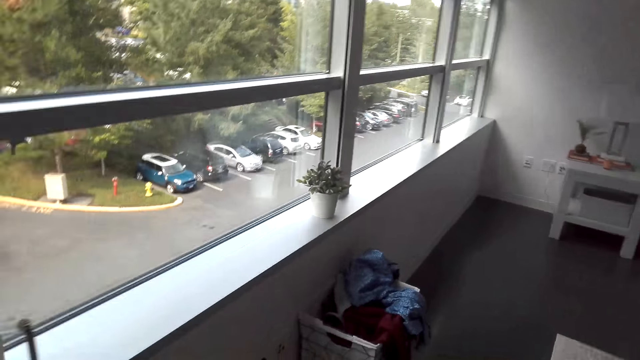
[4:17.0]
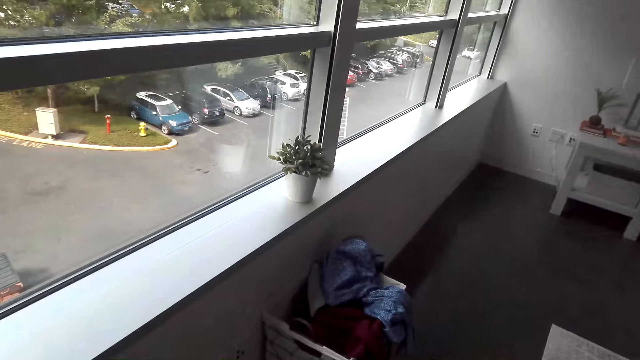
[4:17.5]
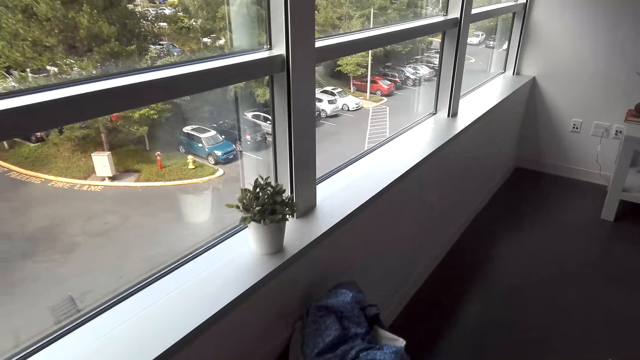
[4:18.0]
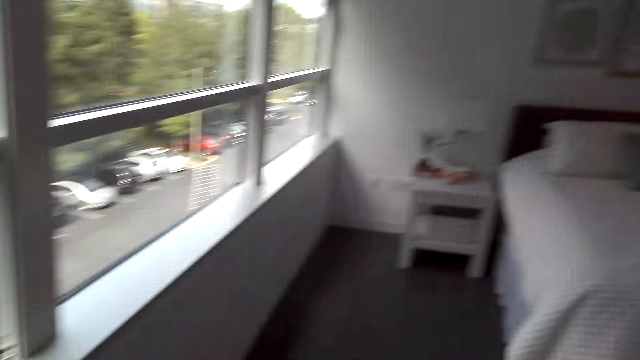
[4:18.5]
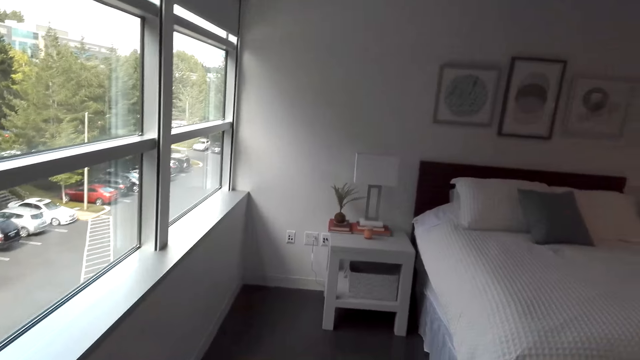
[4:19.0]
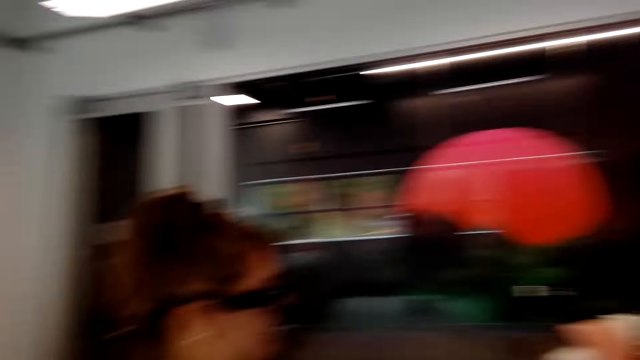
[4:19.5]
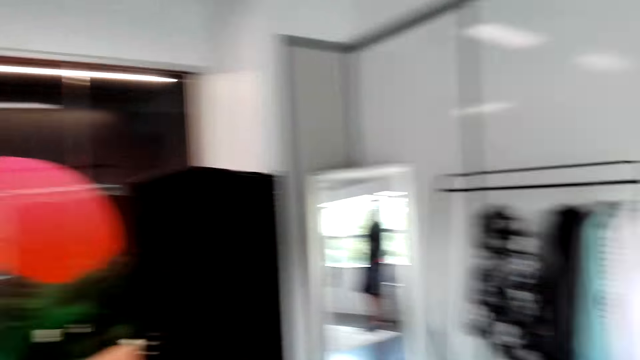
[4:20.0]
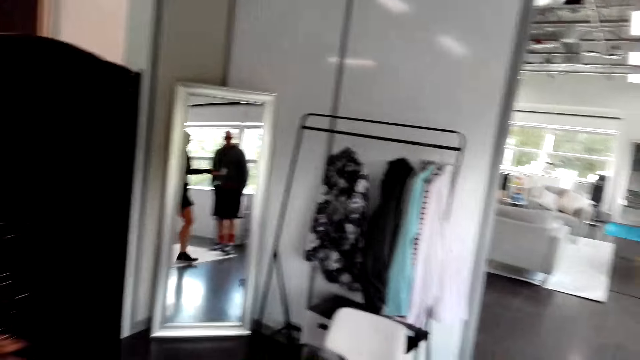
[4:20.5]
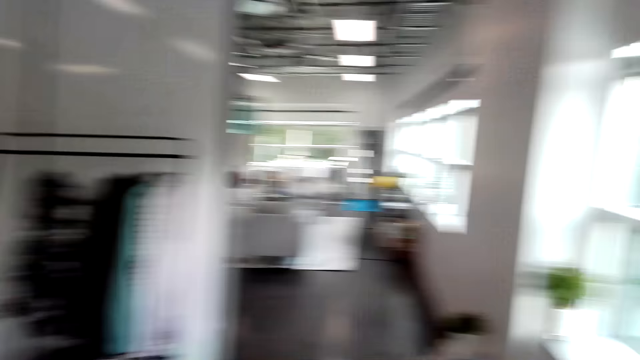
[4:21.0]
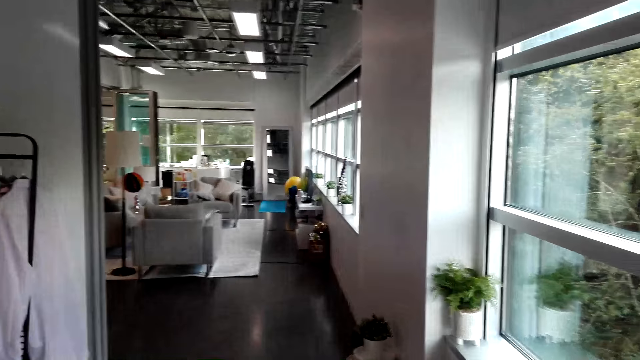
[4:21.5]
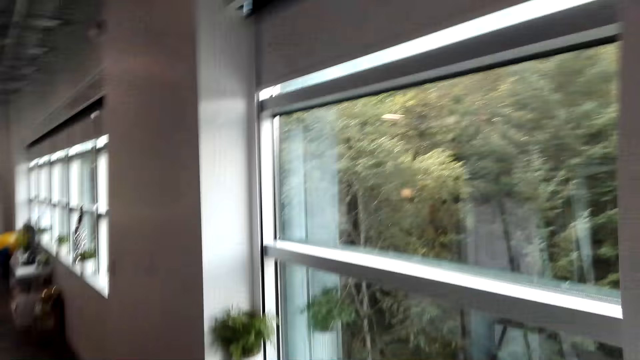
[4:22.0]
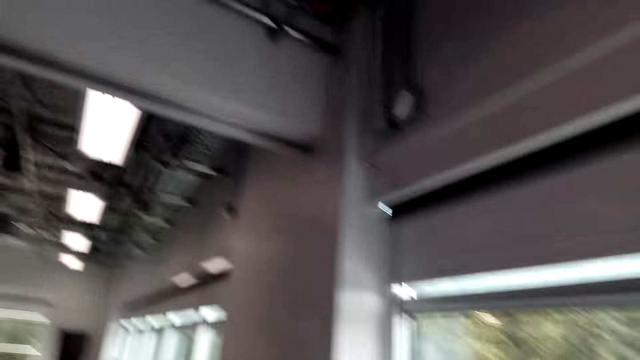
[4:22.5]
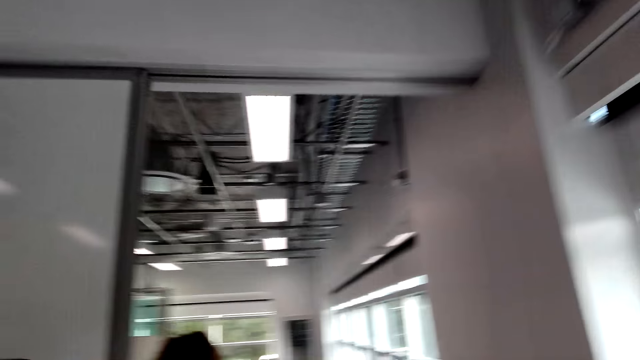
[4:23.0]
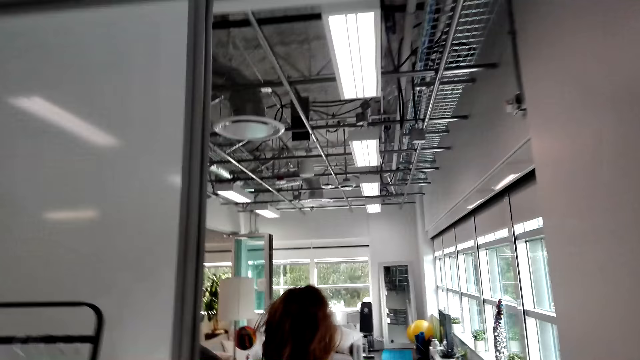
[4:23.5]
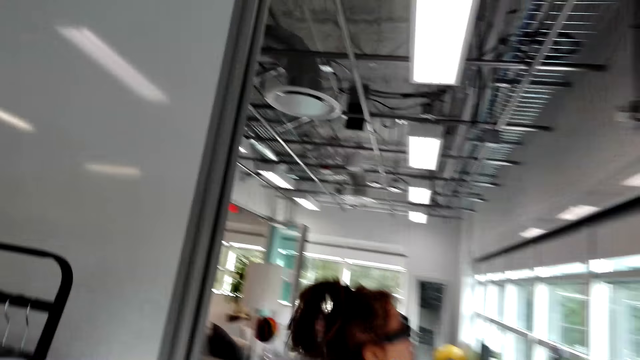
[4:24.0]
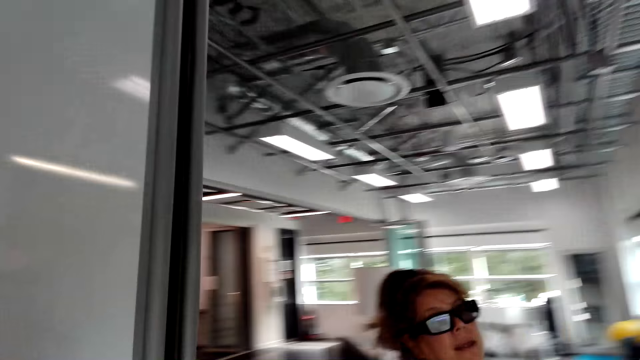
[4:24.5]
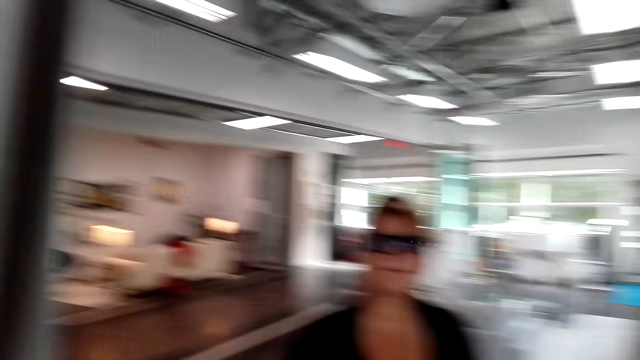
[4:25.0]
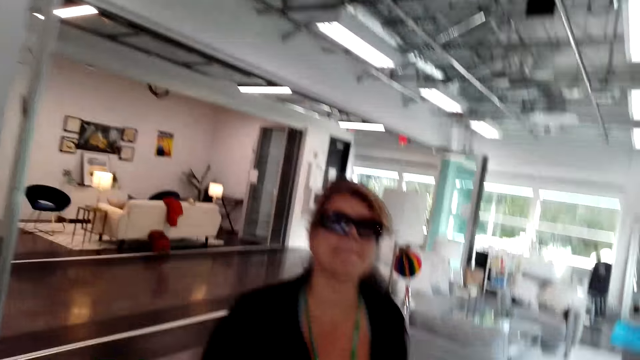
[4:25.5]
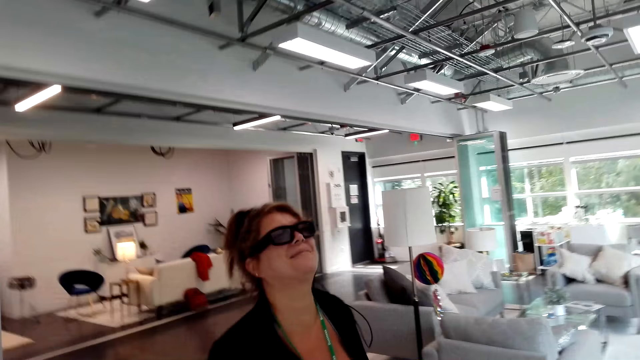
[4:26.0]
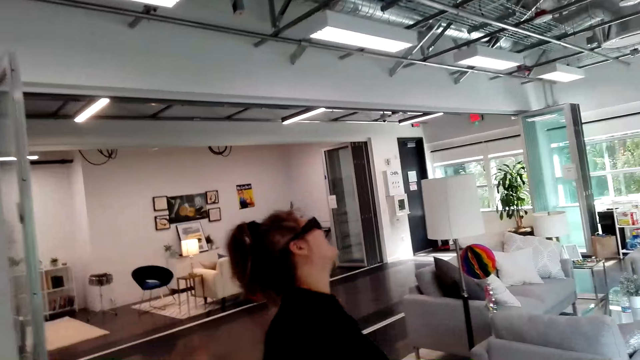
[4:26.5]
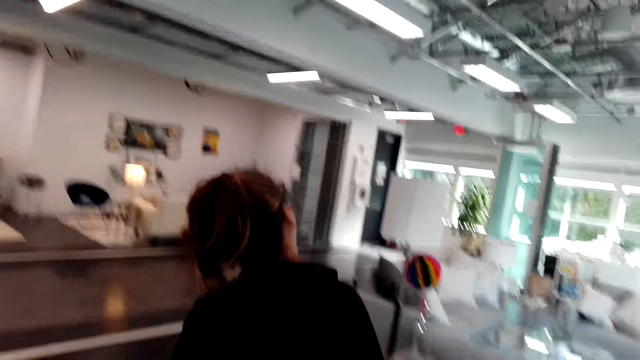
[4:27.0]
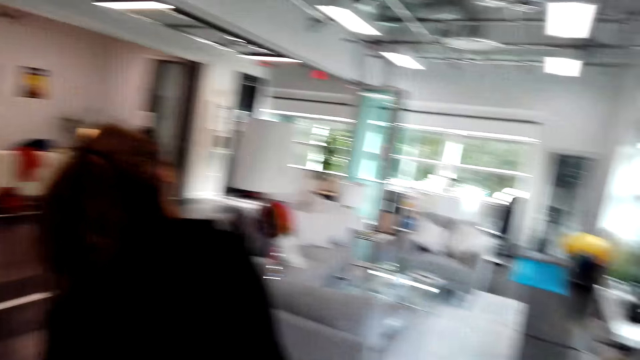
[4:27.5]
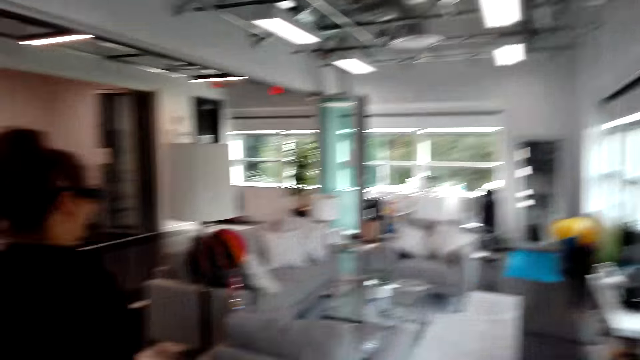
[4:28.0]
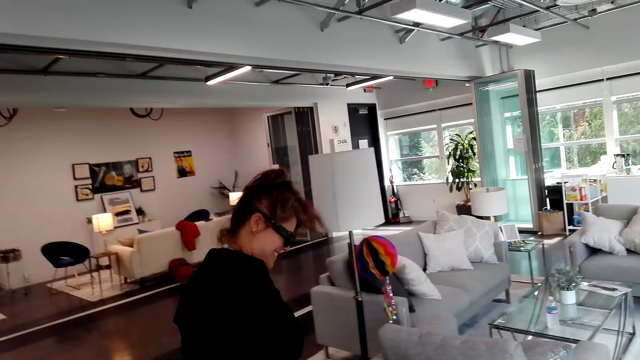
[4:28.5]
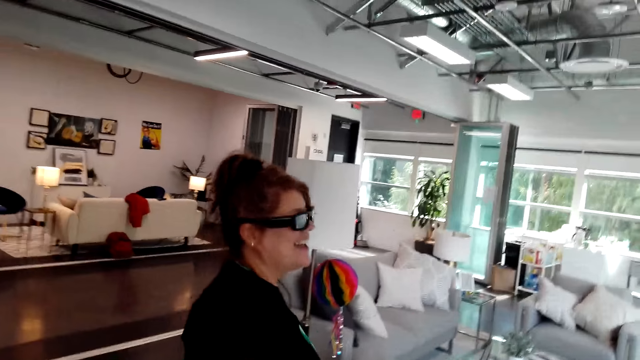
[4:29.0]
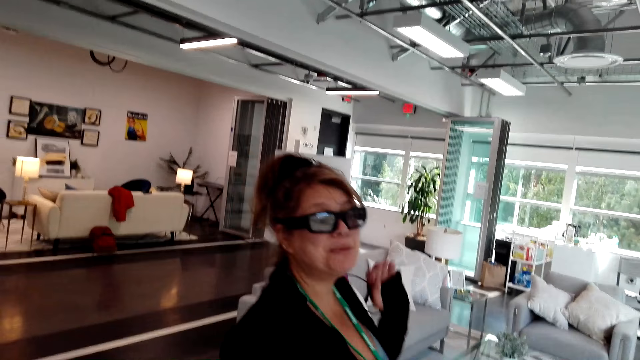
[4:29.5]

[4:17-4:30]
The woman dialogues with the camera wearer. The camera wearer looks around the bedroom. The woman walks. The woman exits the bedroom and dialogues with the camera wearer. She dialogues with the camera wearer again and turns around. The camera wearer exits the bedroom. The woman dialogues with the camera wearer. The camera wearer looks at the woman. The woman dialogues with the camera wearer.

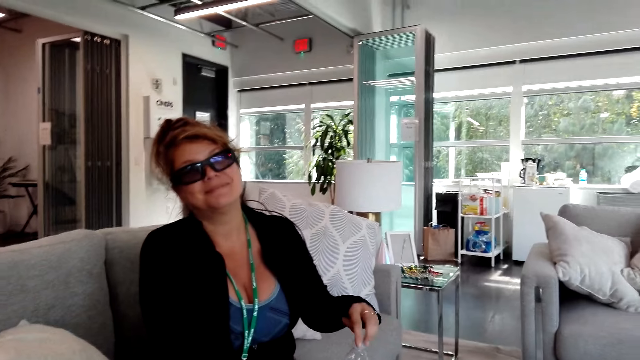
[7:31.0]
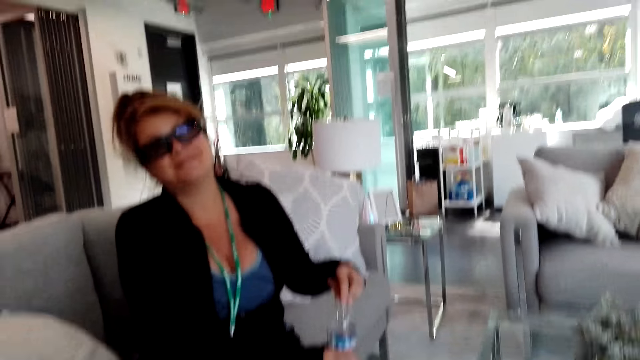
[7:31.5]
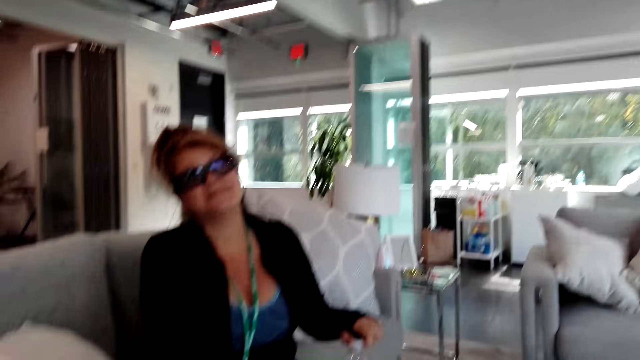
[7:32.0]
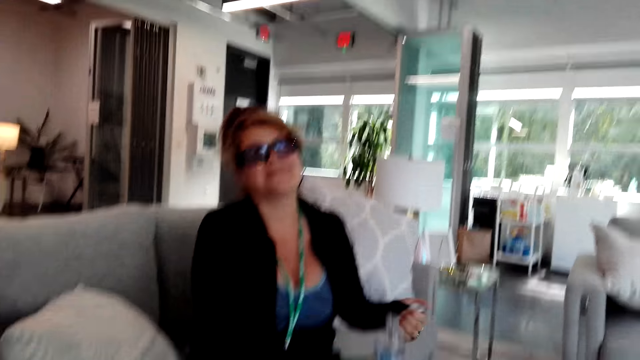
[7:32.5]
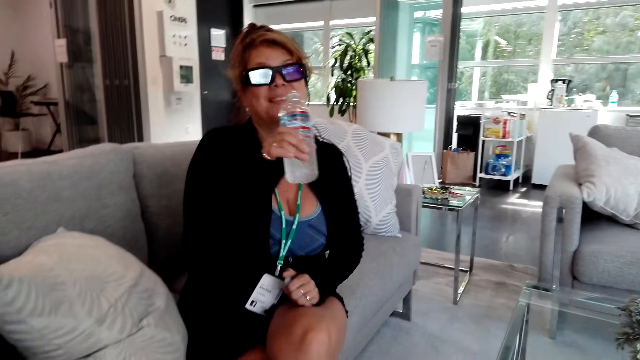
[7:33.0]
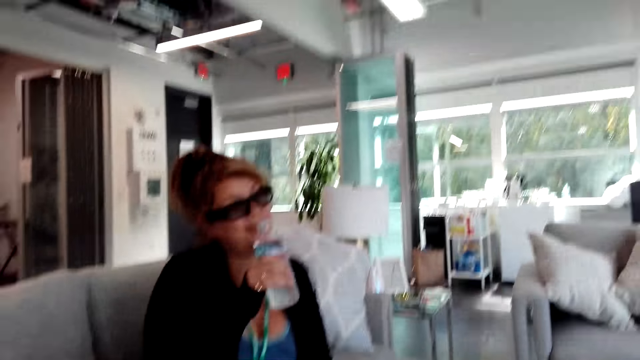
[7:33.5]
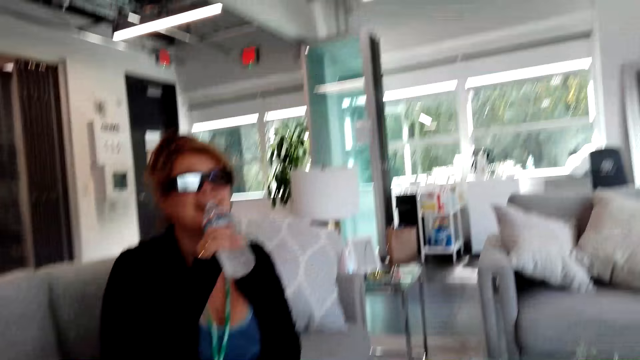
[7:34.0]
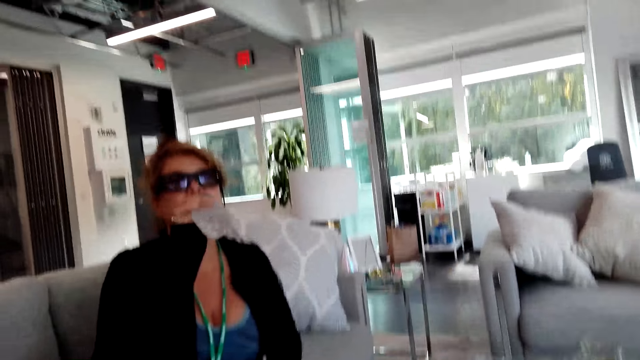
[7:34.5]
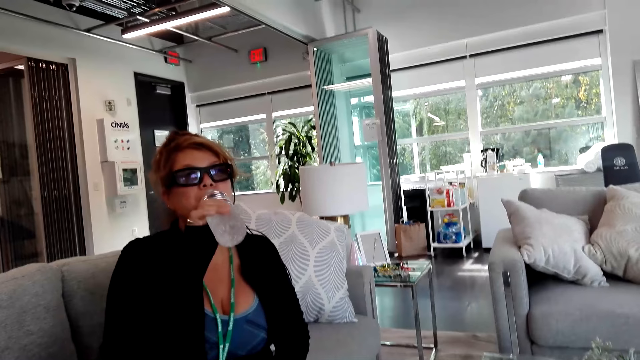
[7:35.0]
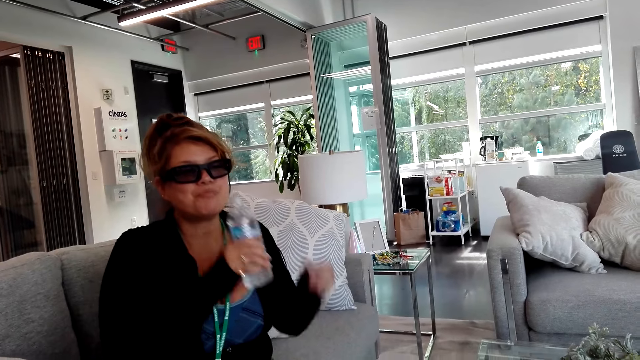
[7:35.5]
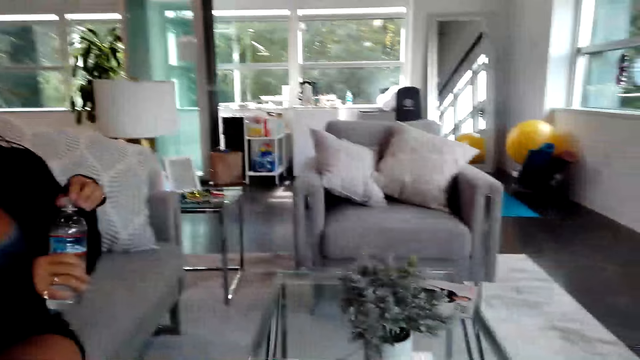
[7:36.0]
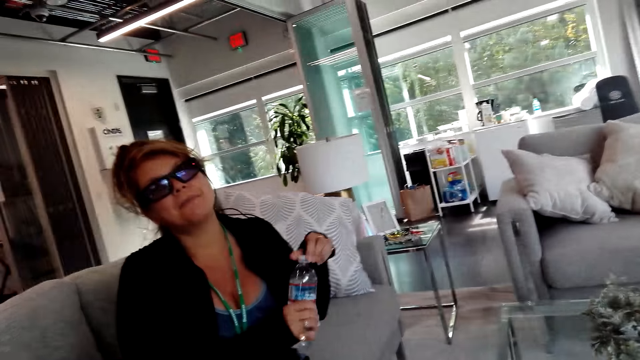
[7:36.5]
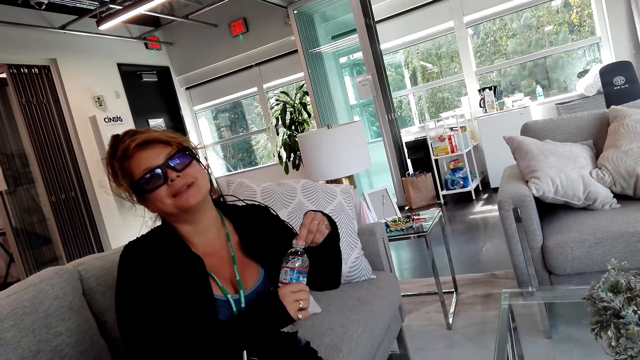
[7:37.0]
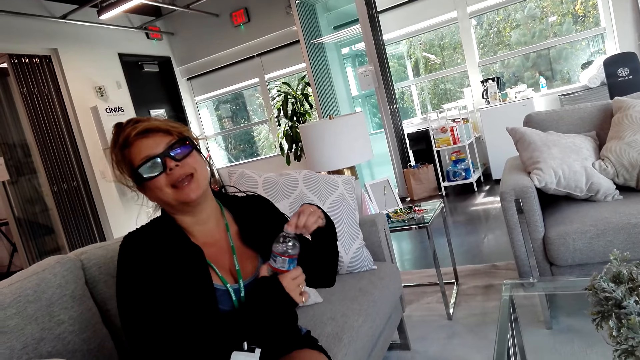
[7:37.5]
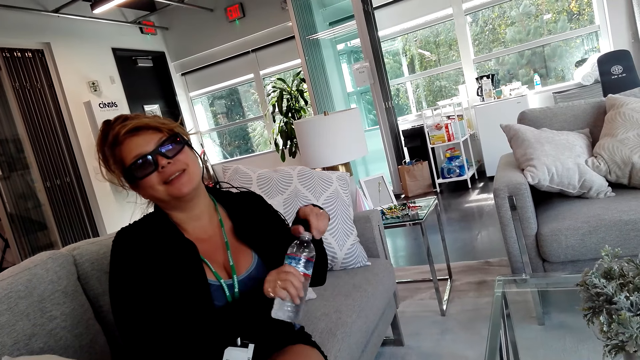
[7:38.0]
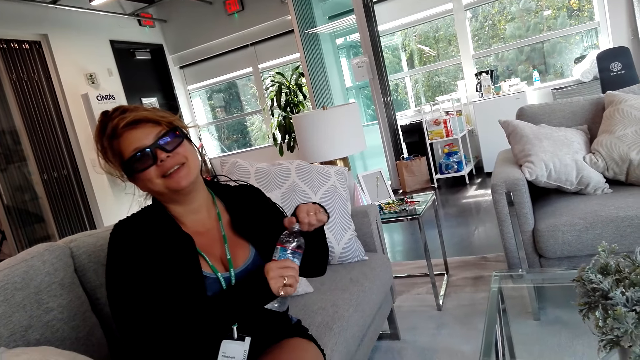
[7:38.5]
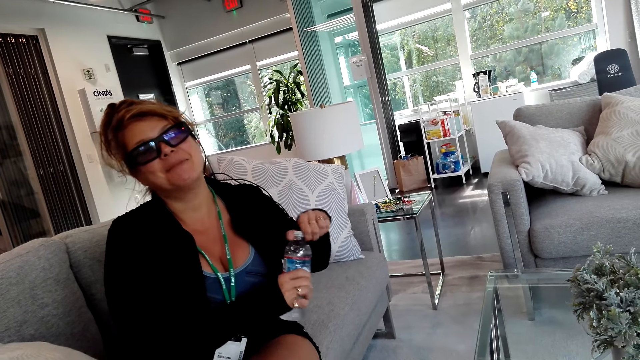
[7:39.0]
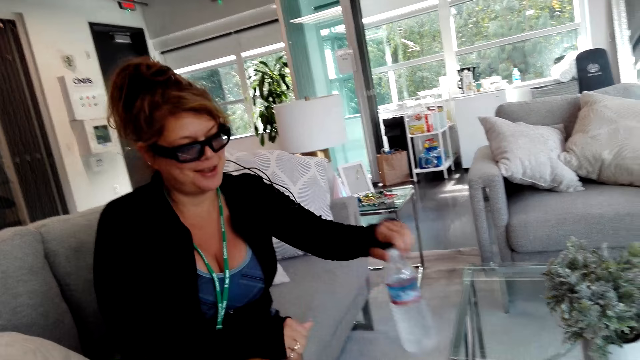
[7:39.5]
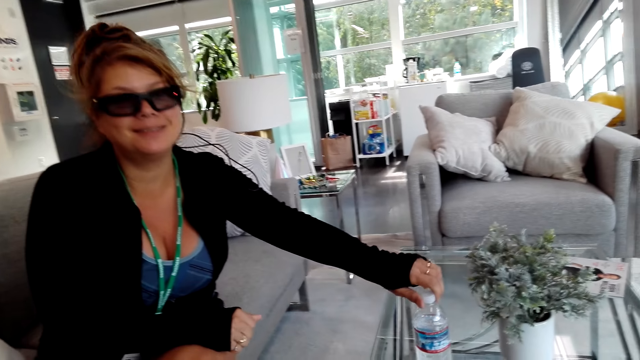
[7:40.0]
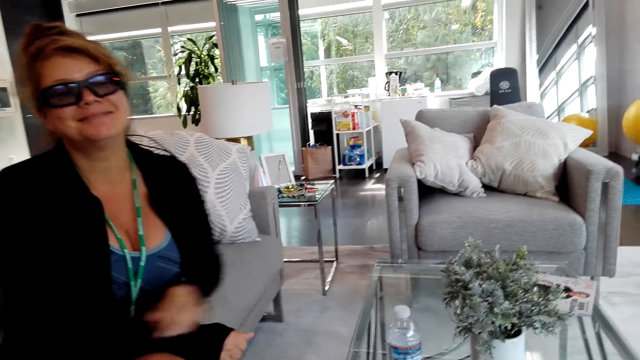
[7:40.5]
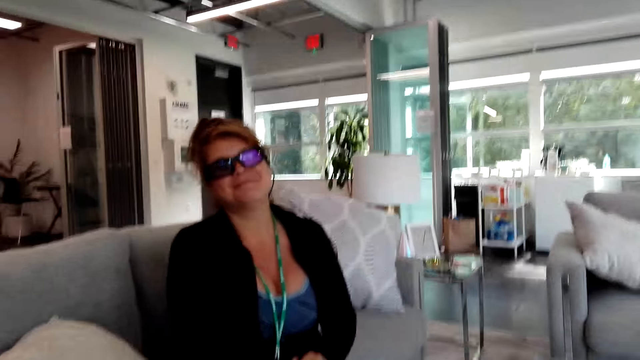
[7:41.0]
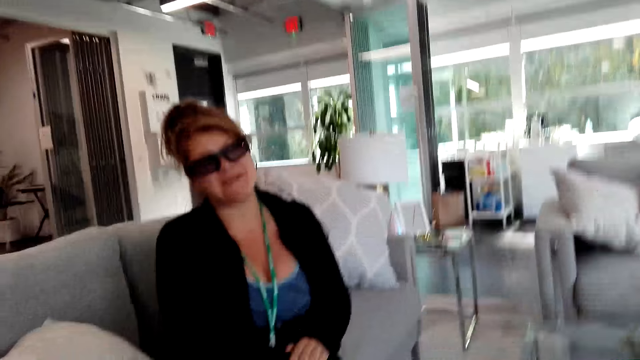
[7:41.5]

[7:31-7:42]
A woman opens a bottle. The woman drinks water. The camera wearer dialogues with the woman. The woman closes the water bottle. The camera wearer dialogues with the woman. The woman dialogues with the camera wearer and holds the bottle of water. She dialogues with the camera wearer again and puts the bottle of water on the table.
